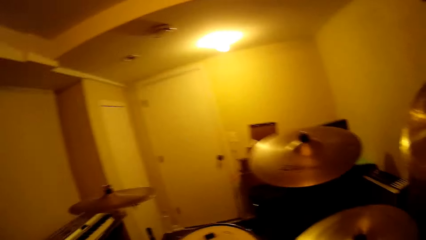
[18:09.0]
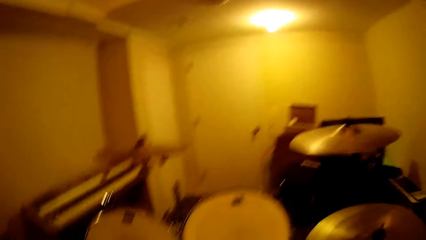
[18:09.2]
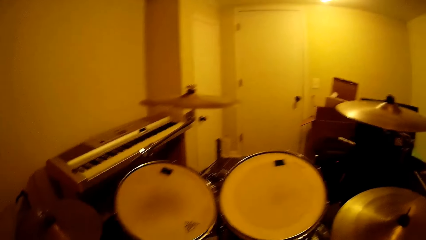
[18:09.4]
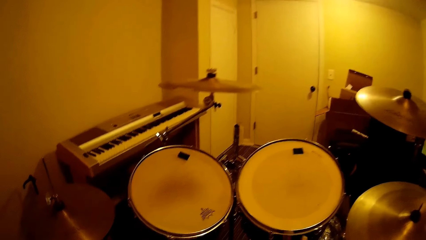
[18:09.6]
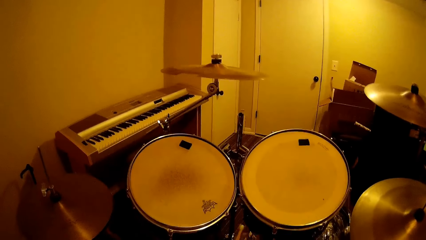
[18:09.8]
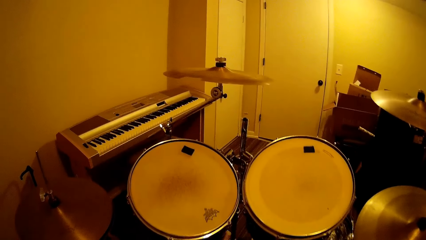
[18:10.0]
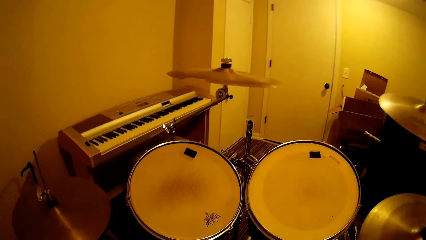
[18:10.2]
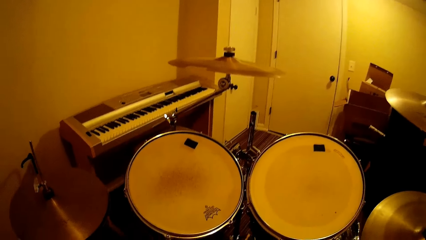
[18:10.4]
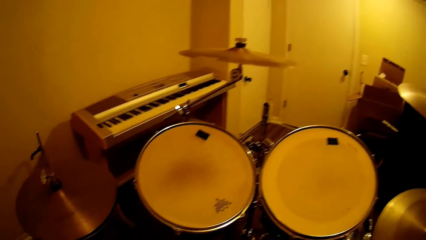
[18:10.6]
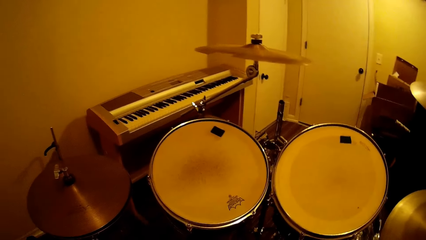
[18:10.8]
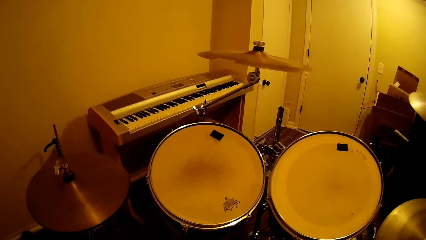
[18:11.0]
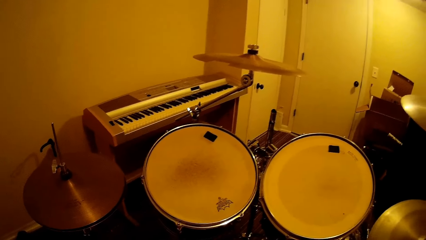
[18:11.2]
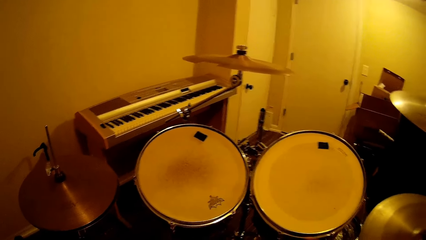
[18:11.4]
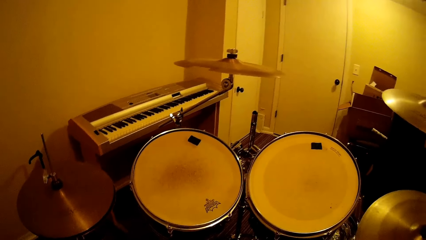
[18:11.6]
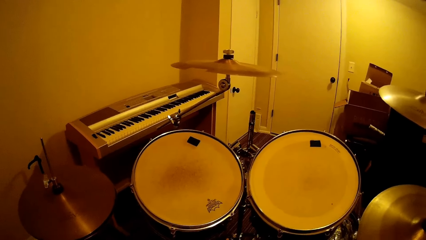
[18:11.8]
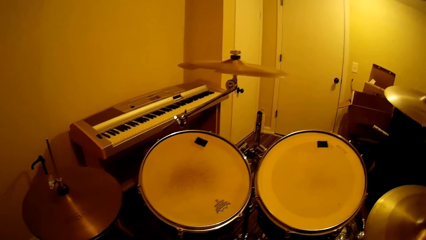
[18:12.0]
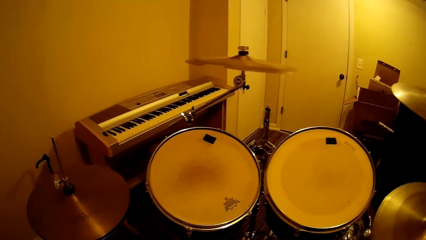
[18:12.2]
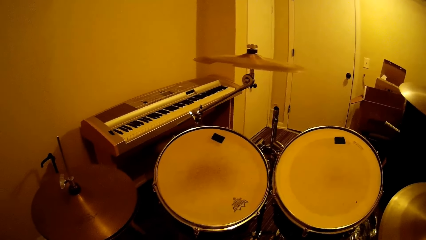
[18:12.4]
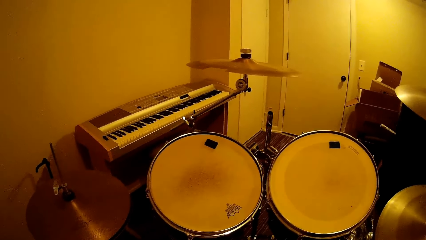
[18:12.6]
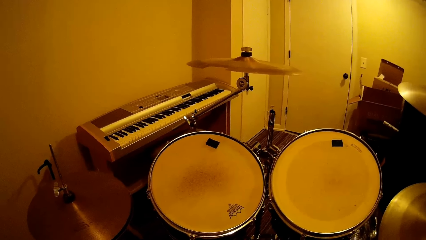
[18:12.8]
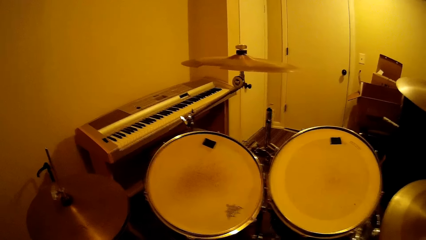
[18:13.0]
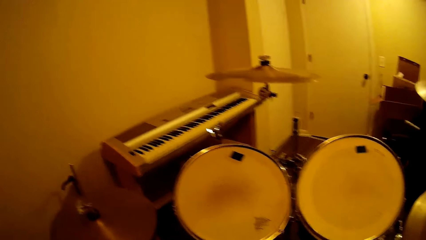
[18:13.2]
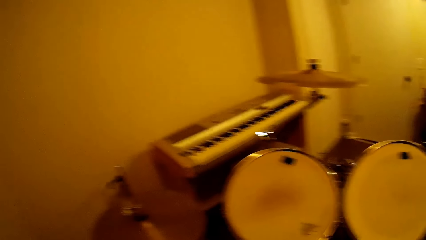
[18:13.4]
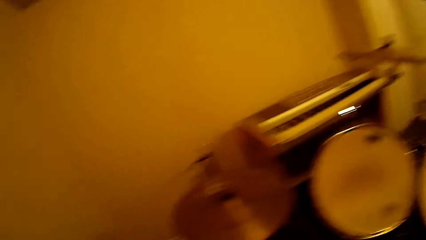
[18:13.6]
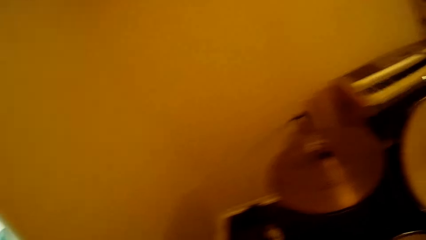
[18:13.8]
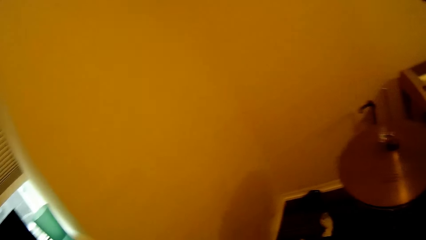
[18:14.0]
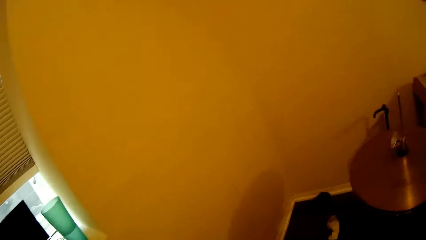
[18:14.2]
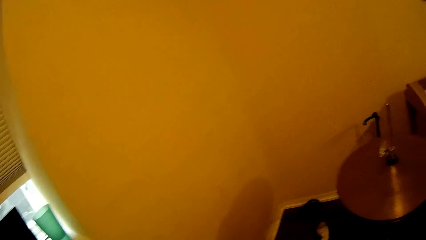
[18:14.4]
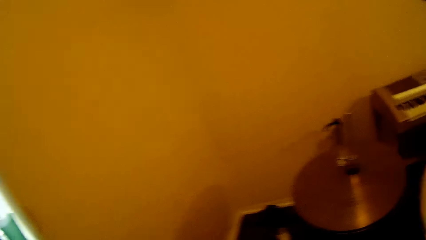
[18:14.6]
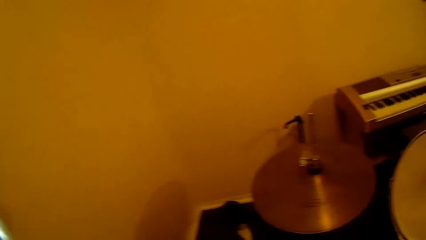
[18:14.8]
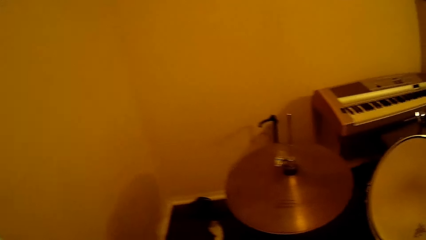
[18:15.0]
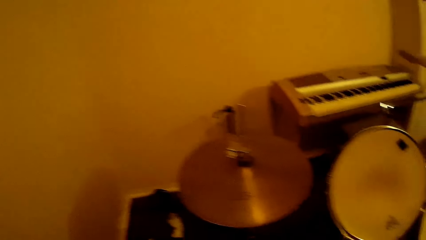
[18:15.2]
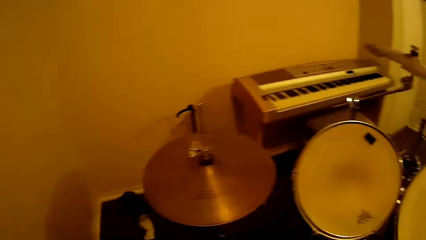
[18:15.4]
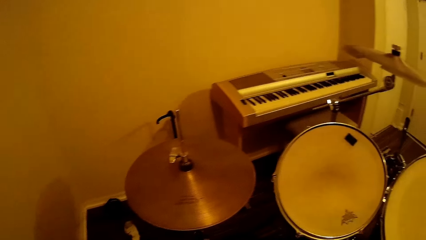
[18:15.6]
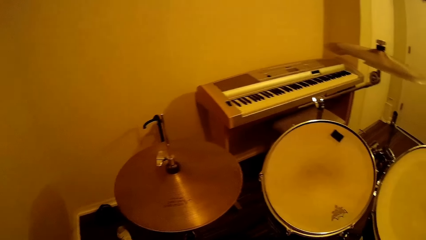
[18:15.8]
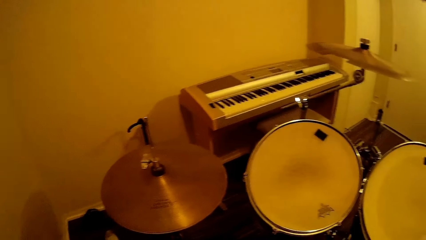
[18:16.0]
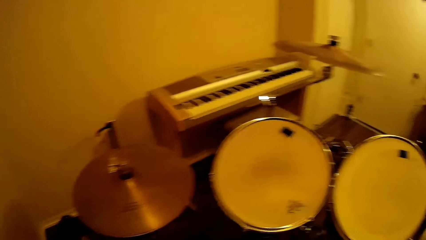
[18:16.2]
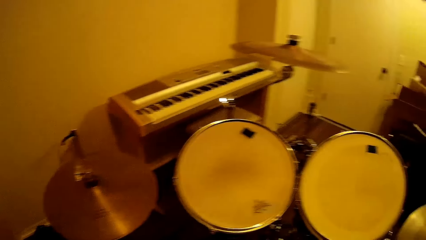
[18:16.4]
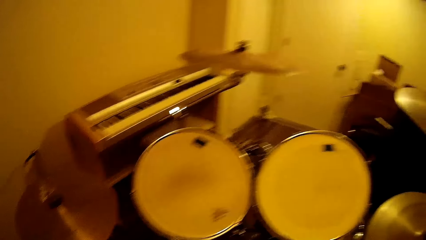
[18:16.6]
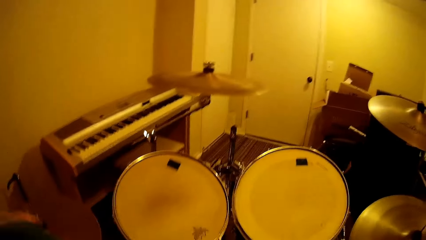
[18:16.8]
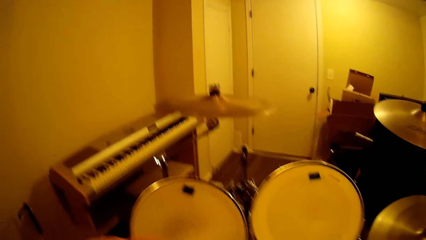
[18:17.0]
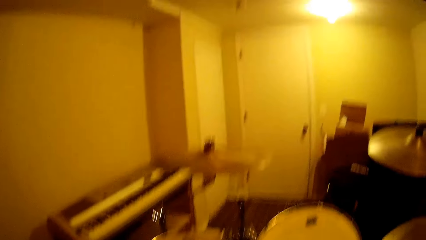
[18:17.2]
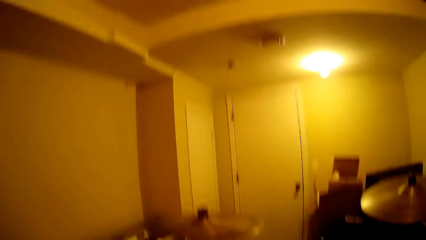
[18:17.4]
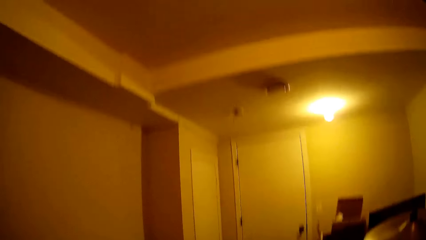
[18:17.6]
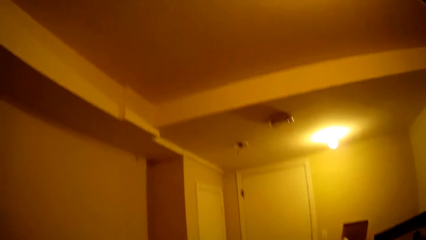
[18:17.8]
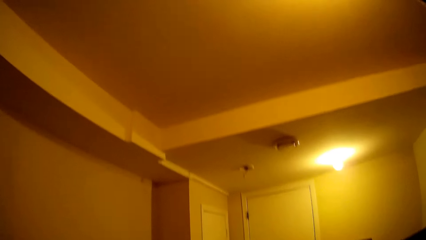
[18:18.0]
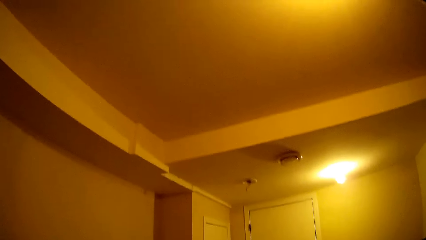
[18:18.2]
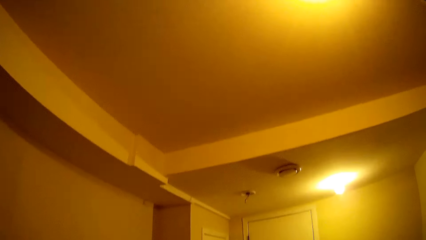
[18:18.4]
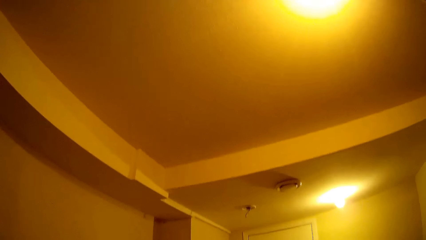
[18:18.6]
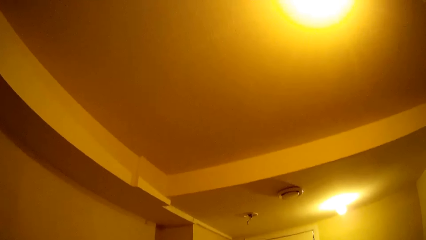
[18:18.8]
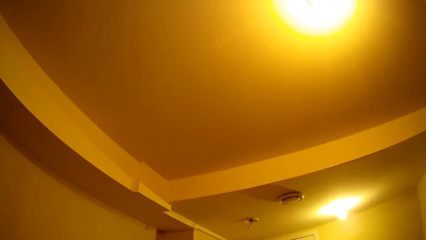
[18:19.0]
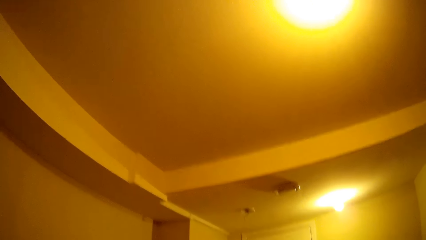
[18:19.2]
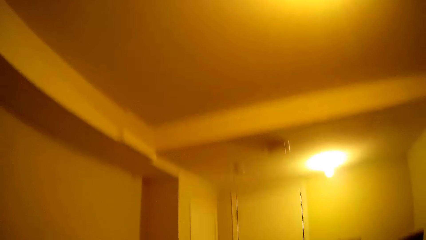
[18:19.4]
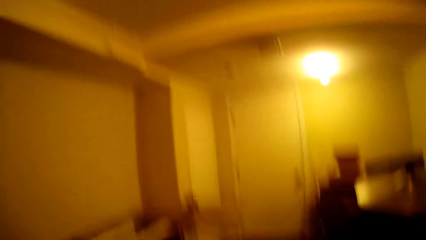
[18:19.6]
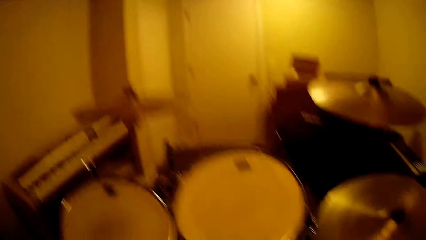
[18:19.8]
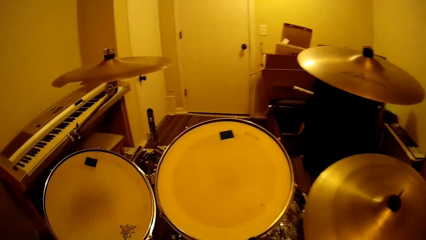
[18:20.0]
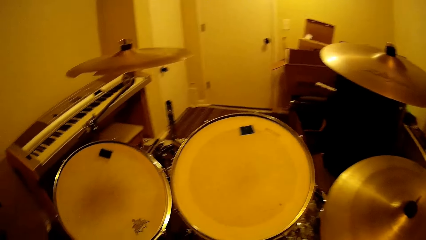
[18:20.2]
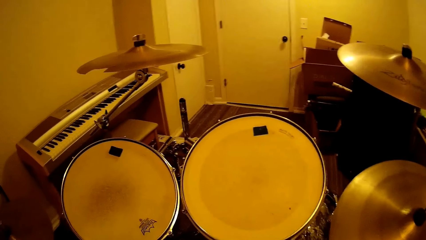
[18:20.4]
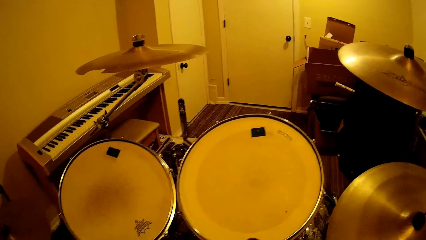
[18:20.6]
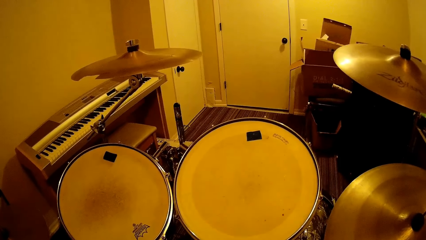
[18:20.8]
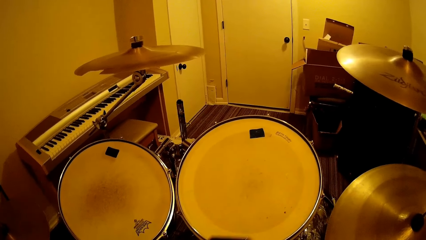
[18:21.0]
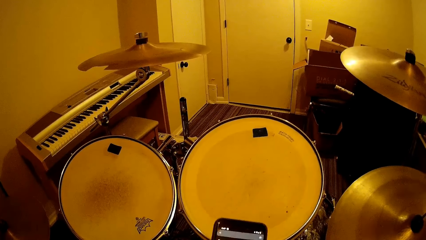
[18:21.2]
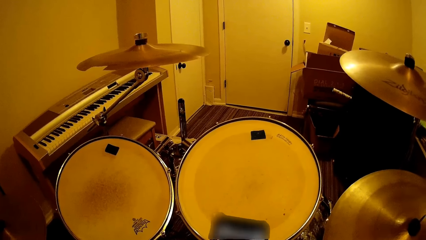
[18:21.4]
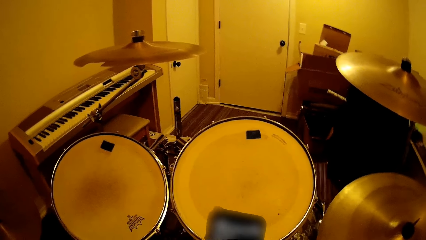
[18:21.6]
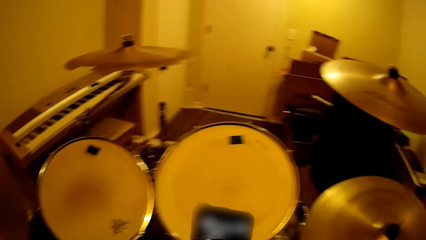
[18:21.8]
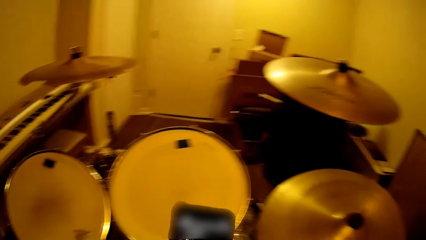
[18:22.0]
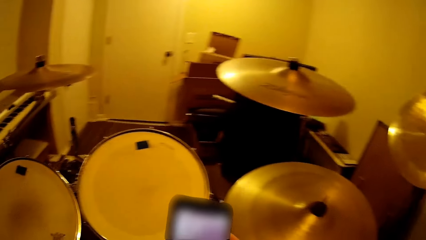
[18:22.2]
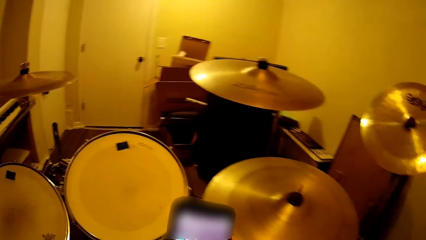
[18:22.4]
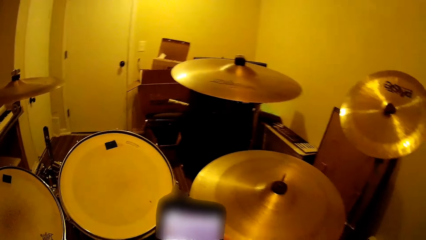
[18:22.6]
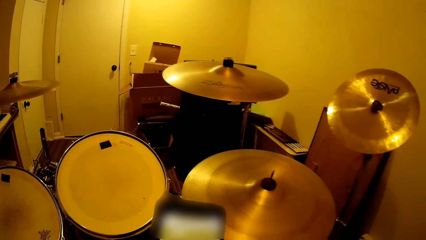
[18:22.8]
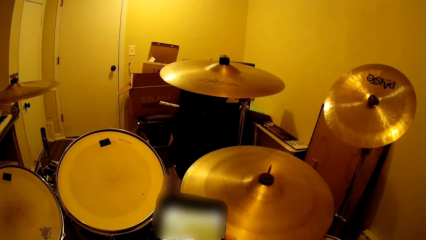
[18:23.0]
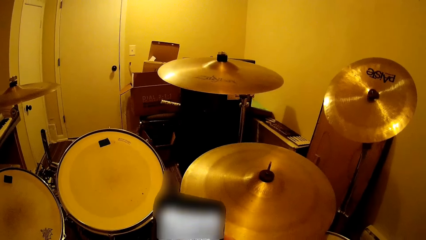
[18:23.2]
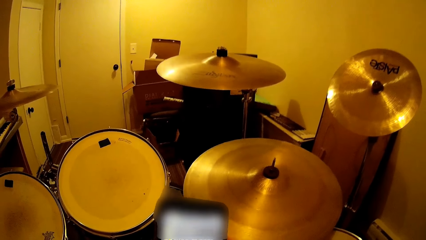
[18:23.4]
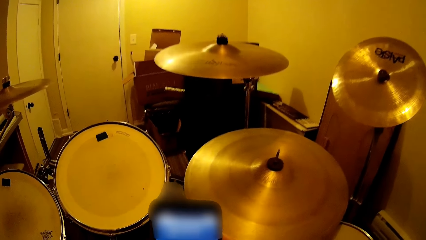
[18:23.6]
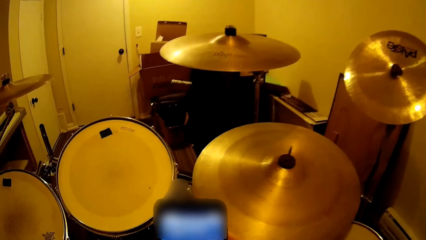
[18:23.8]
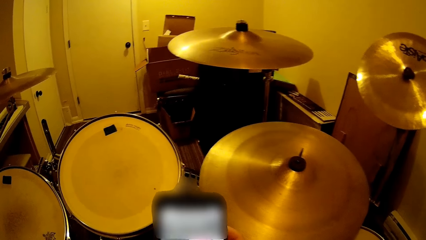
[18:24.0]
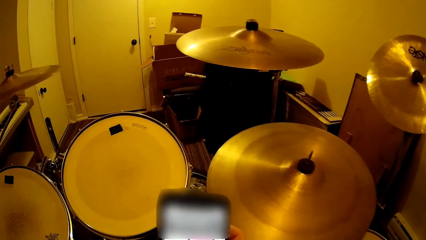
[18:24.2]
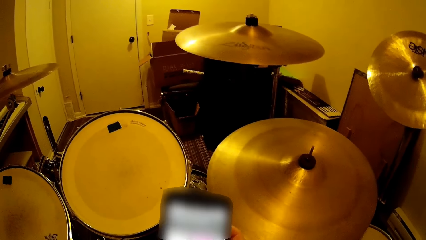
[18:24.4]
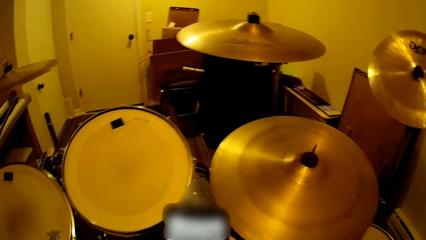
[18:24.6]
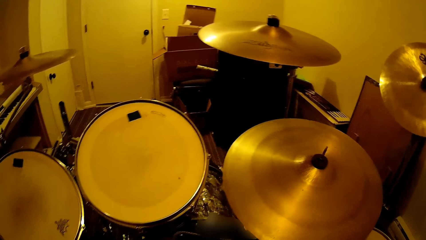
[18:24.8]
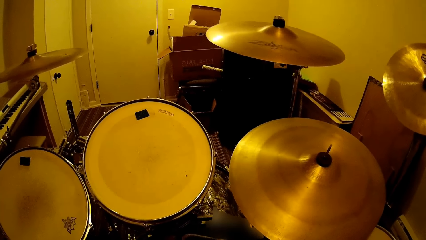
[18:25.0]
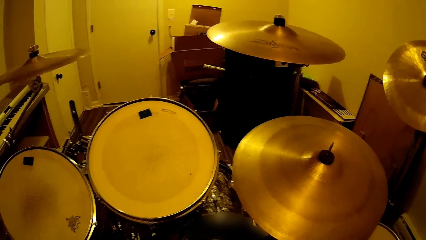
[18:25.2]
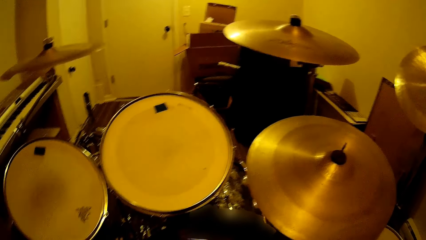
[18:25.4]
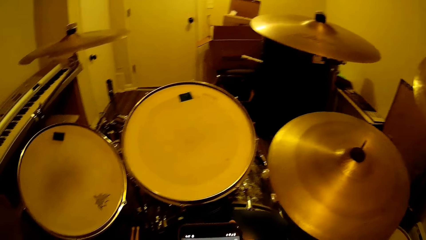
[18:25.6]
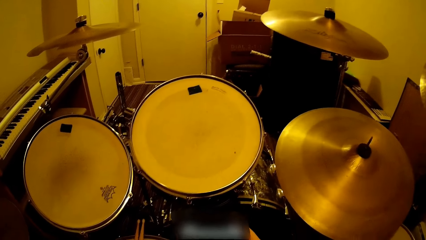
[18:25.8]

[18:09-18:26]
The camera wearer stops playing the drum set. He puts down the drumsticks. He looks around. He moves his hand over the music band. He holds the phone and operates the phone.
